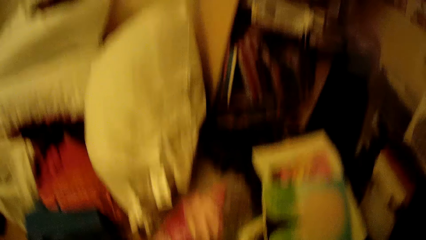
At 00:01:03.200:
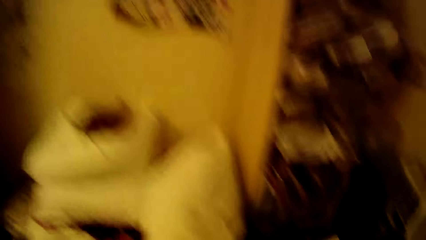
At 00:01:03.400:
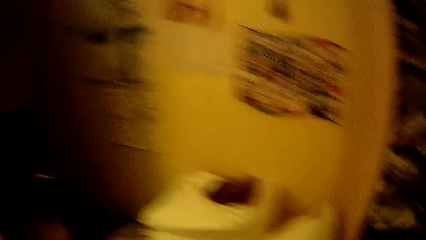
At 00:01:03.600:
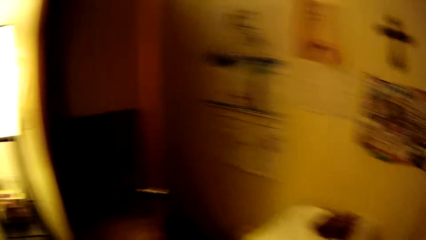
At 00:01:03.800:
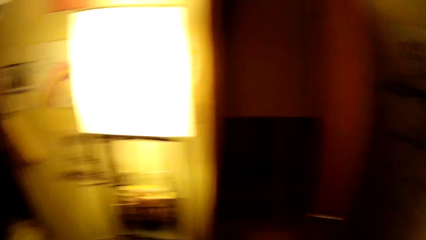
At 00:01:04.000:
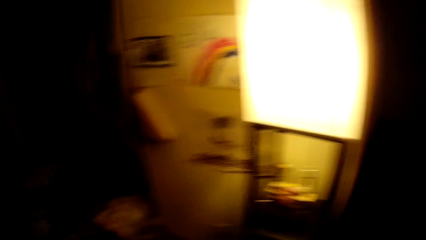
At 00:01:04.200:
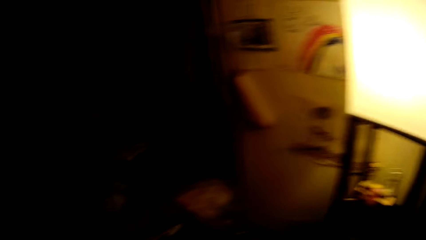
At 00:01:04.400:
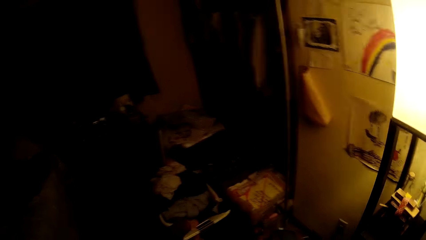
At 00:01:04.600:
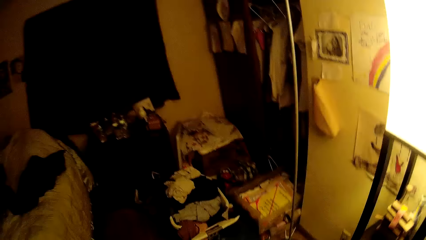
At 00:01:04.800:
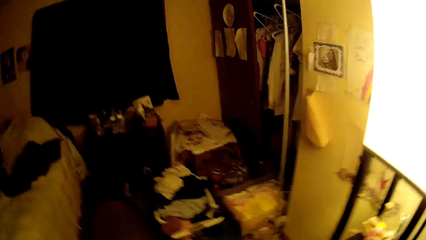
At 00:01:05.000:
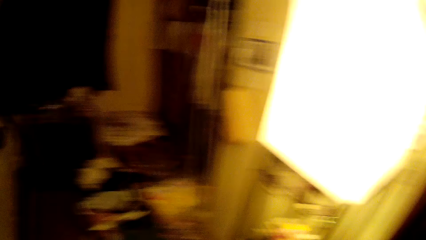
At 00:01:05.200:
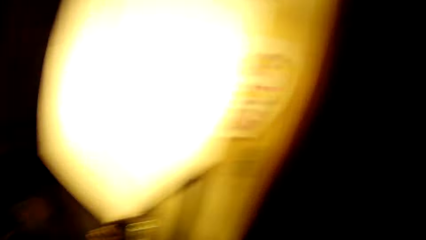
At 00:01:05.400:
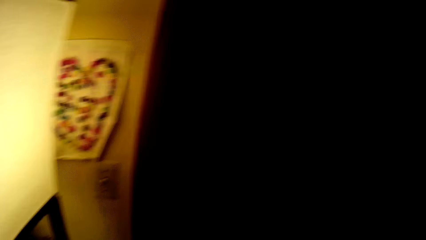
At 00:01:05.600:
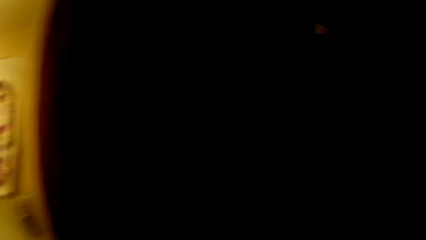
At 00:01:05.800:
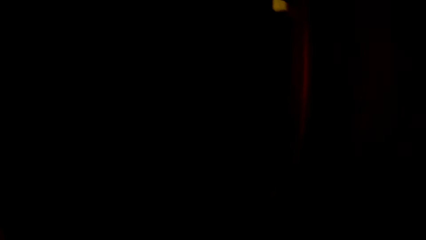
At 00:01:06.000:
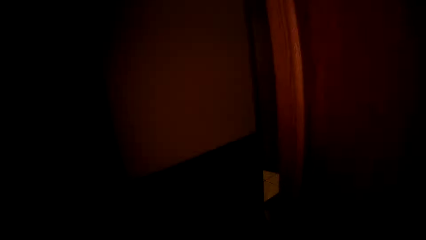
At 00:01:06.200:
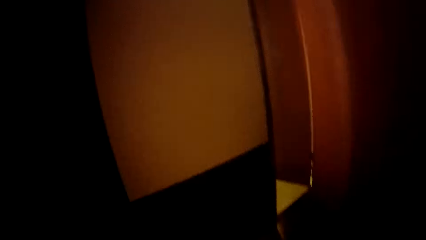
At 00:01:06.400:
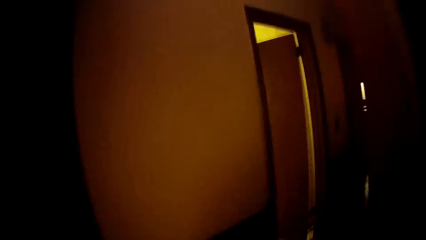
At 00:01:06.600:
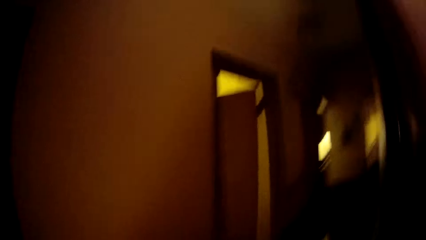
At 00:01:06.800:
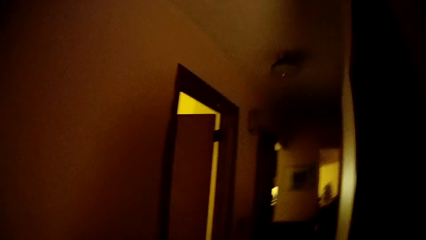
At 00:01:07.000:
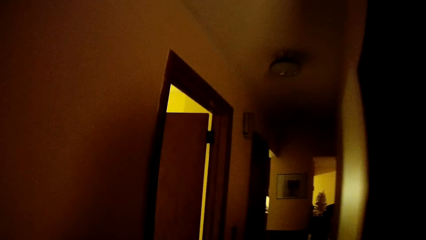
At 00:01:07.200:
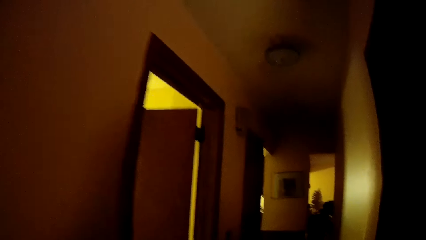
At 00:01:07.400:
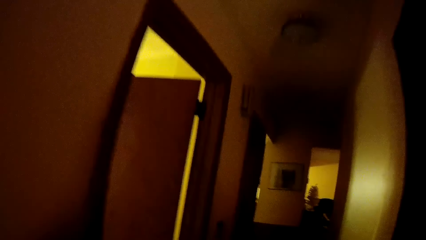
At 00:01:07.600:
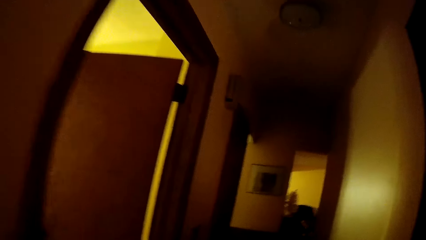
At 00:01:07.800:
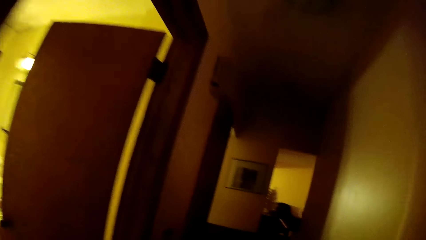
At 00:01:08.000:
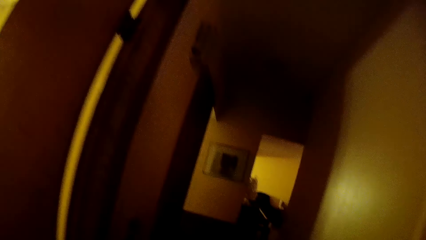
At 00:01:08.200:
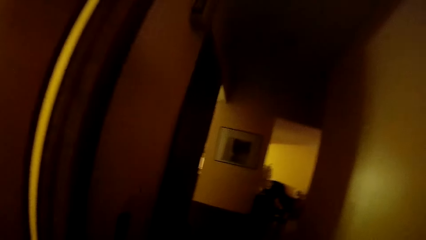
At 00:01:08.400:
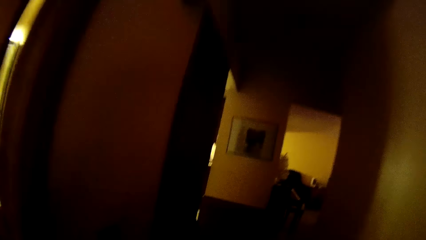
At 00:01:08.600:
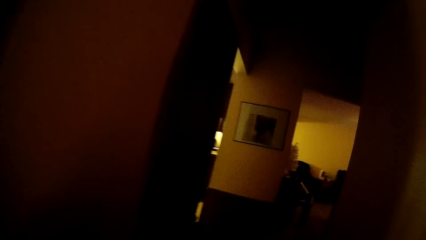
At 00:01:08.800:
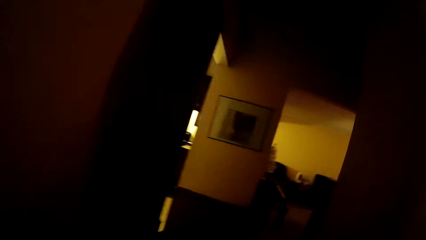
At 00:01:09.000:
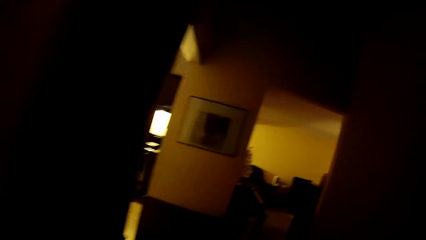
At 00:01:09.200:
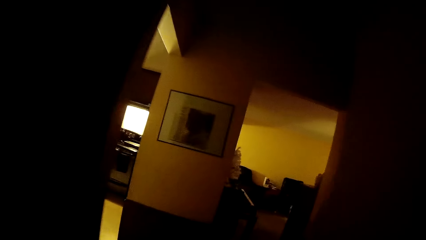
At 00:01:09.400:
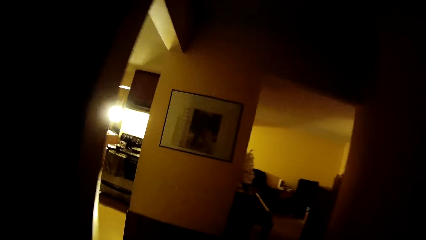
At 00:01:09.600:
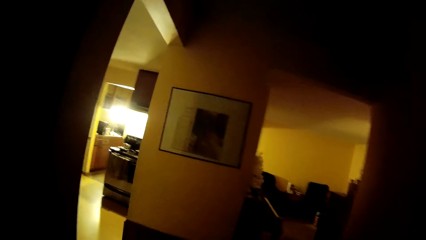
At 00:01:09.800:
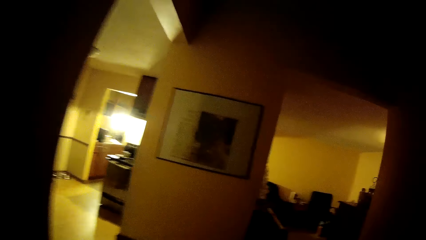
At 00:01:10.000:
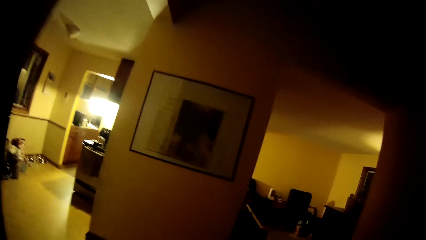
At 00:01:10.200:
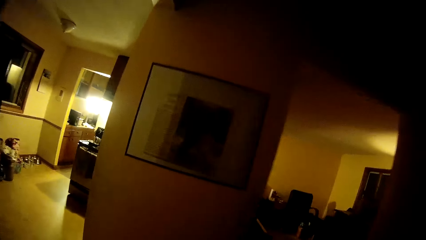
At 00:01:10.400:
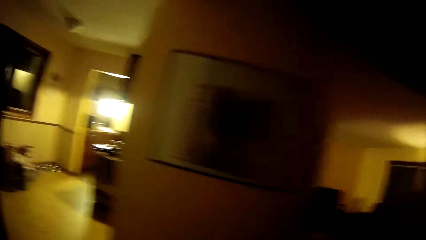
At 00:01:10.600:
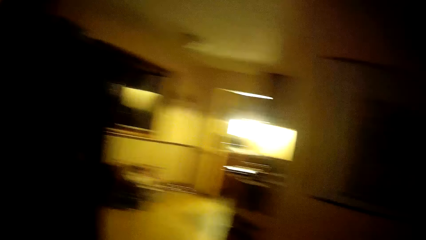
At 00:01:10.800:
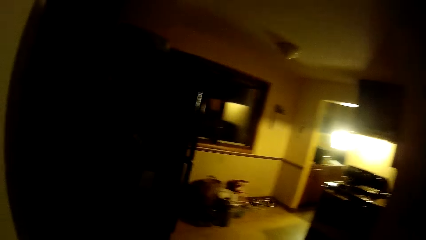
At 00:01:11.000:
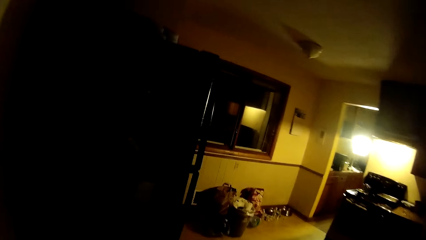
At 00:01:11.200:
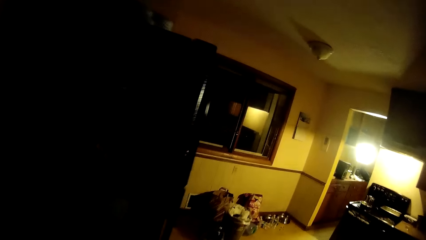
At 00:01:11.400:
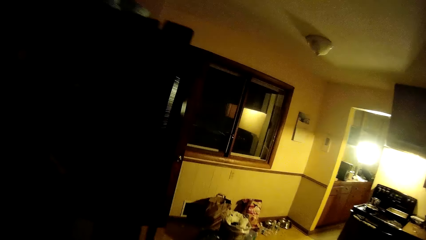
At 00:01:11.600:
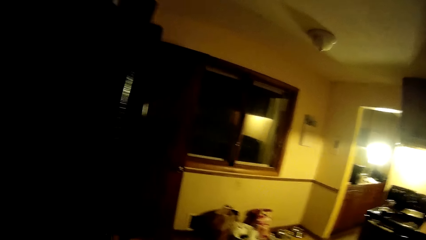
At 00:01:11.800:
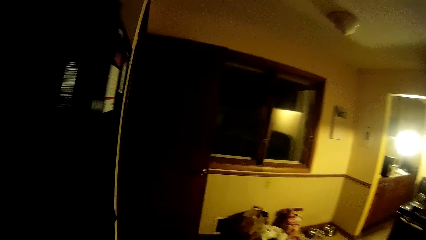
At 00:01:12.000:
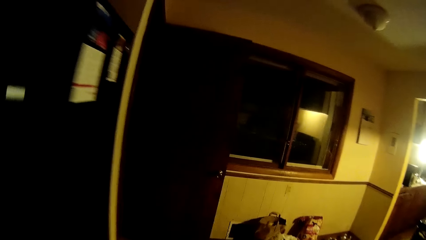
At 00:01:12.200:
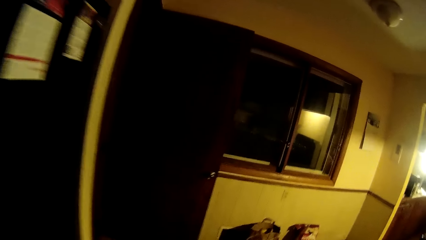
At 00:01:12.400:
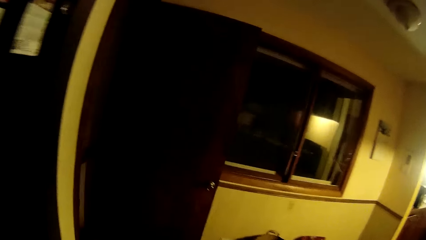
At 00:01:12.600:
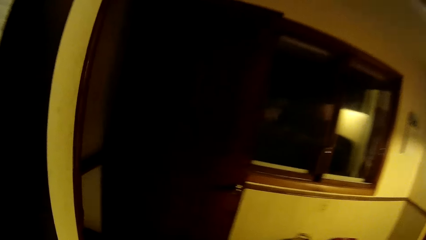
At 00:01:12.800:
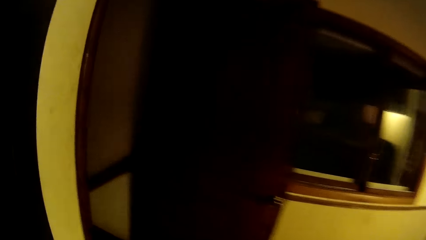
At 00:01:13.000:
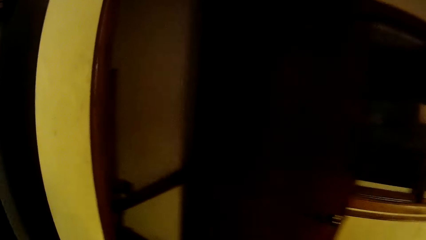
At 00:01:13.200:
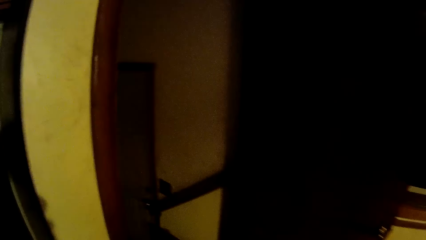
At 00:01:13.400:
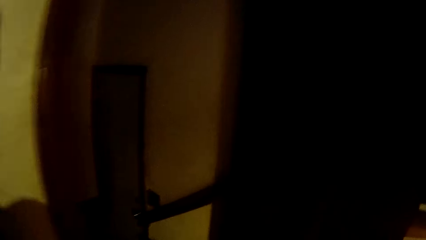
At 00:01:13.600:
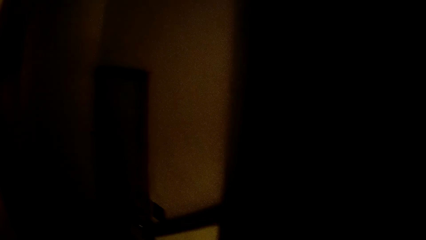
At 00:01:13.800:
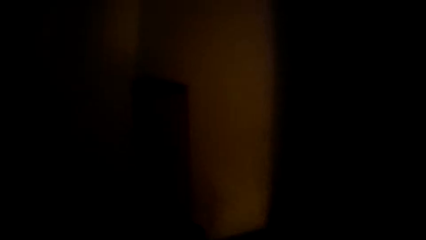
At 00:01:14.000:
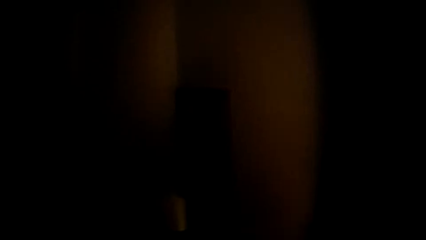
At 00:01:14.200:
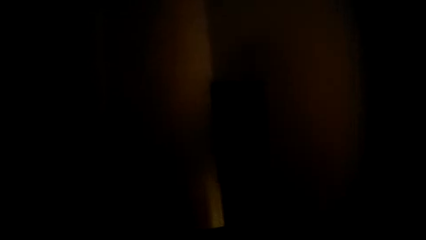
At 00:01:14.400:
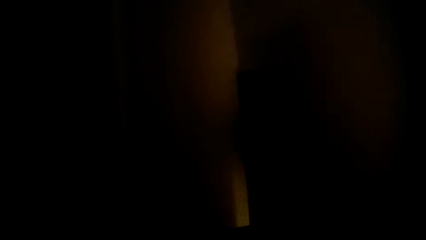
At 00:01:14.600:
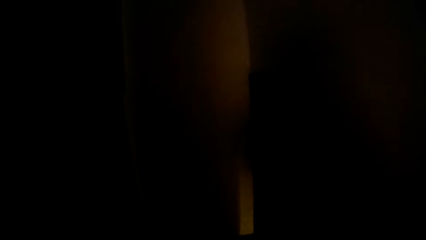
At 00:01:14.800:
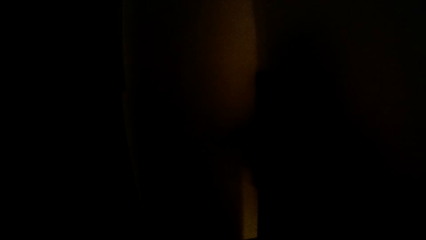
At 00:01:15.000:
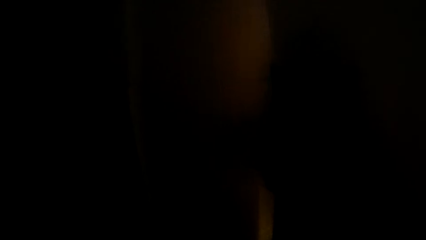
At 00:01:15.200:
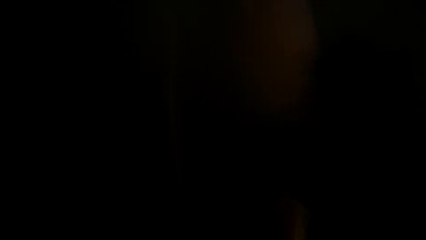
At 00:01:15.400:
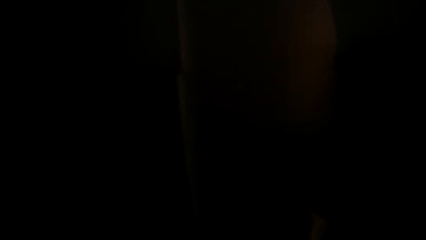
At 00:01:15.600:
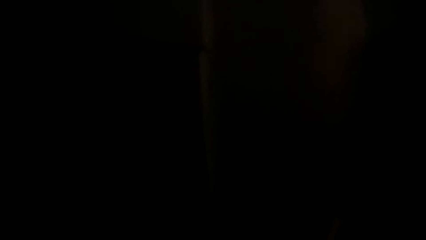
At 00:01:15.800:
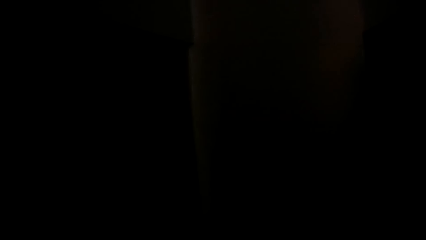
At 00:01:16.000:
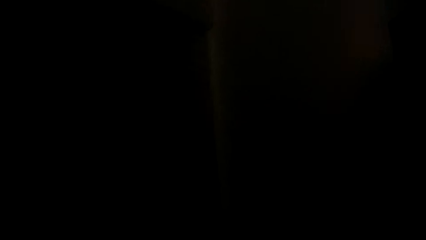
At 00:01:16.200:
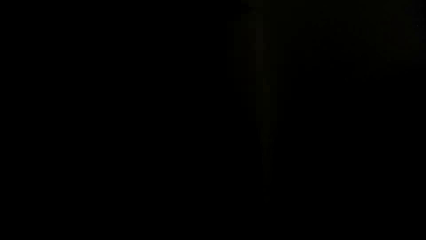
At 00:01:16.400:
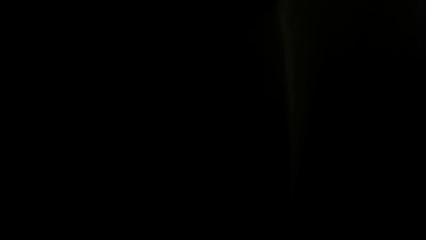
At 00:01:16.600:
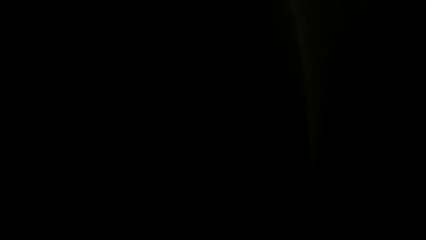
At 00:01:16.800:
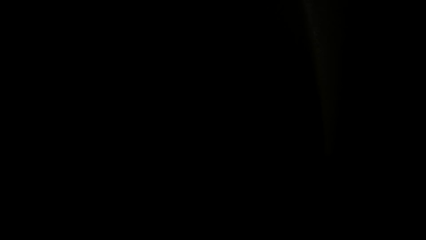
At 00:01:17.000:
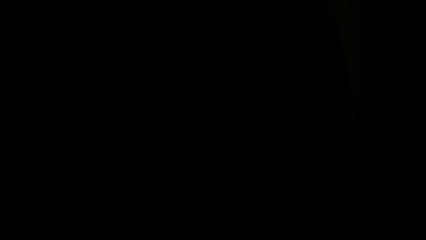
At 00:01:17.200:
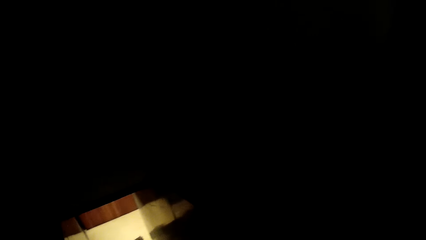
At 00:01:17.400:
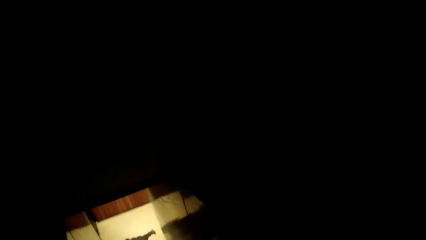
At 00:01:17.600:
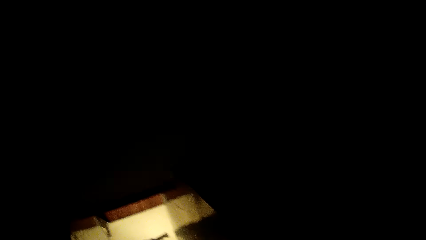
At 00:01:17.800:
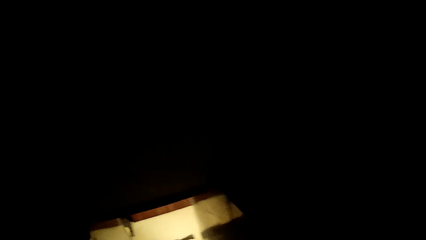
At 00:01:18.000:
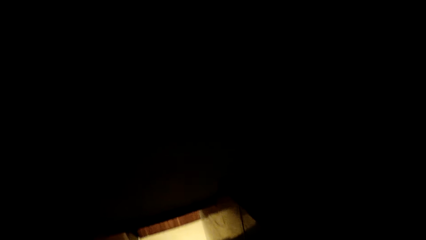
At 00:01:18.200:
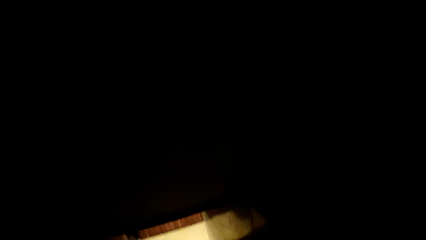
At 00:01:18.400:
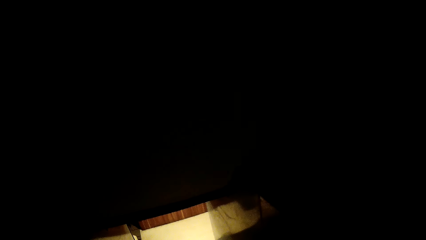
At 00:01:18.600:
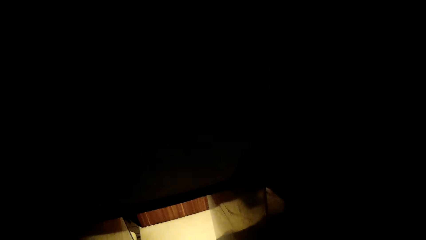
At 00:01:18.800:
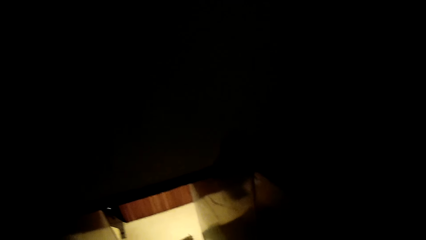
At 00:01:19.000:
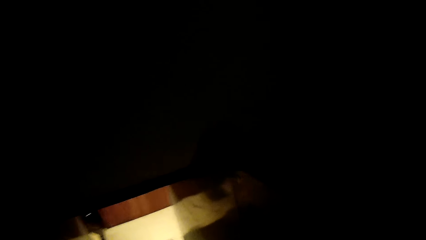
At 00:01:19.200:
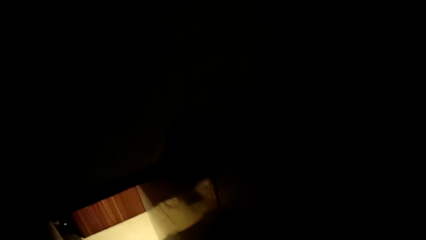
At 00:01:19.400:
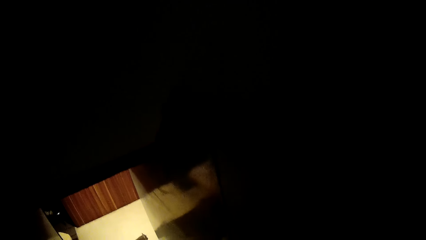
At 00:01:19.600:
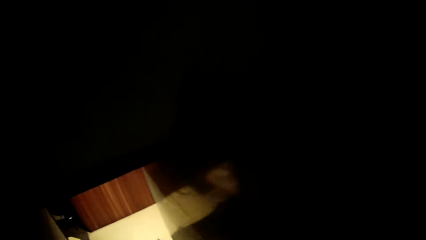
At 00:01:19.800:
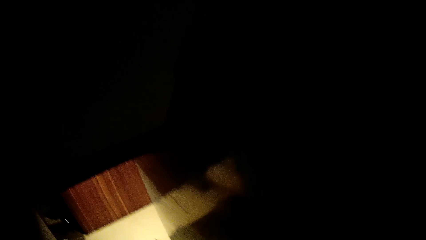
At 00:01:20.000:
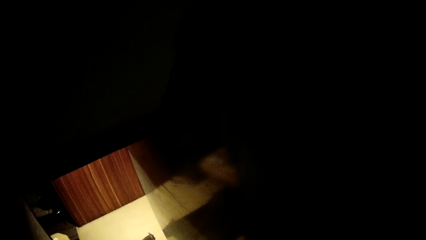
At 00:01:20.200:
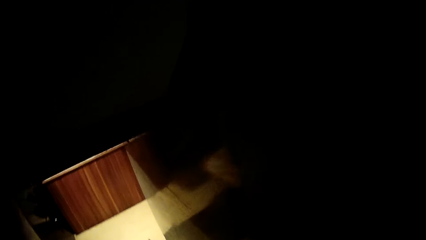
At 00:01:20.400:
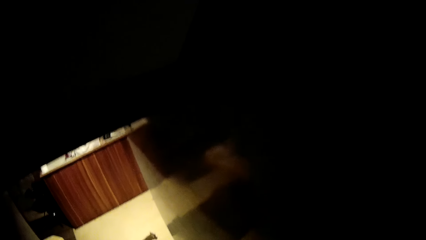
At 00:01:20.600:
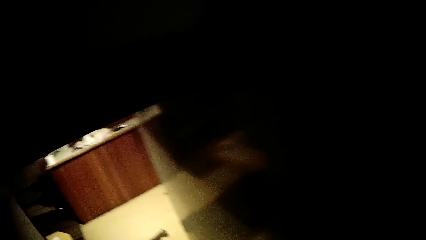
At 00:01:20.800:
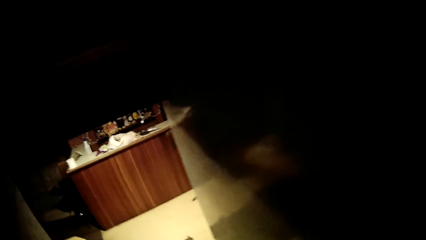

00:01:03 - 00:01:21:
The camera wearer turns around. They walk to a staircase. They walk around the house. They walk down the staircase.
